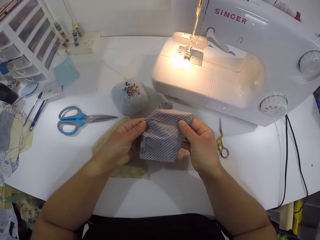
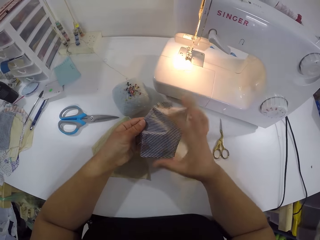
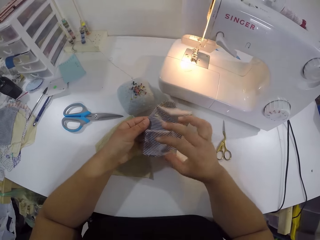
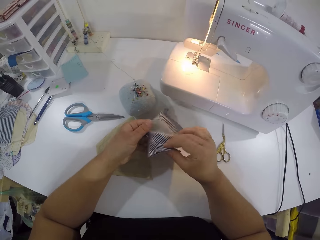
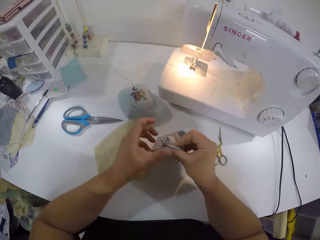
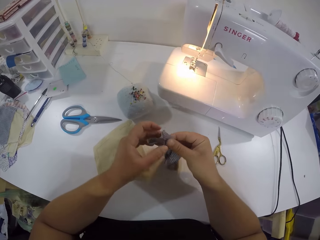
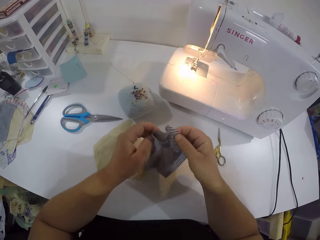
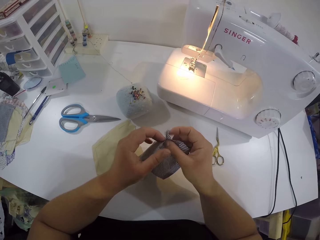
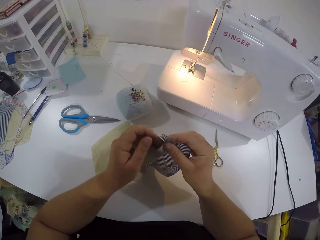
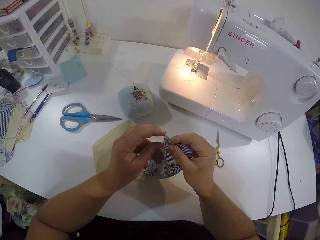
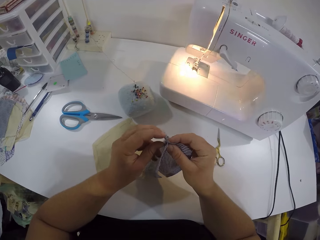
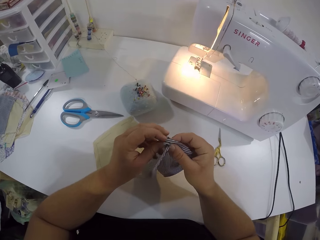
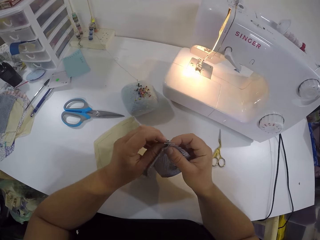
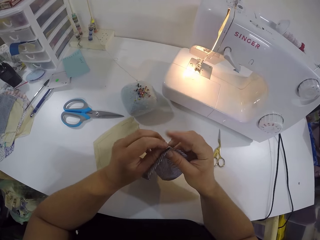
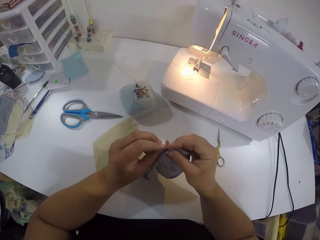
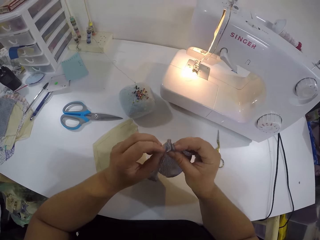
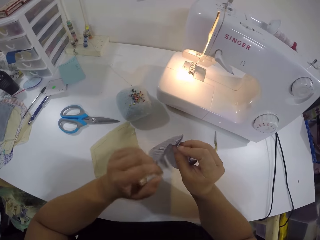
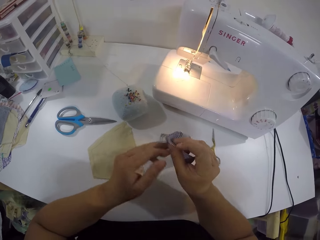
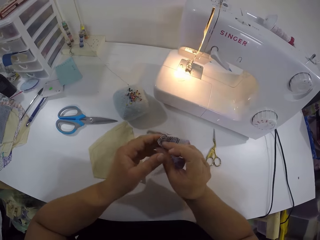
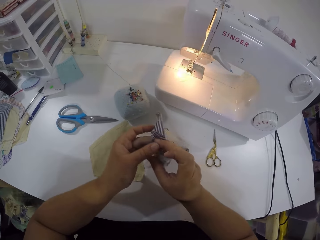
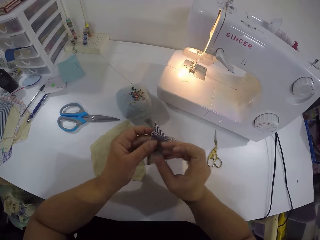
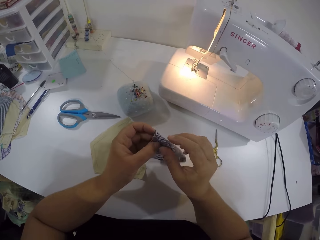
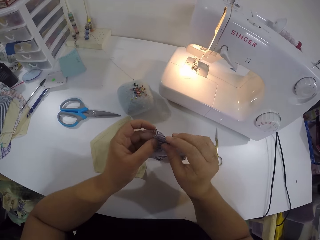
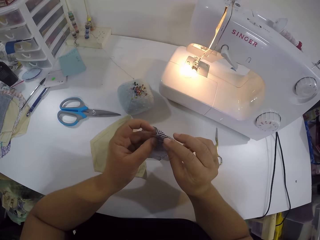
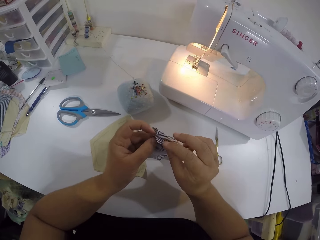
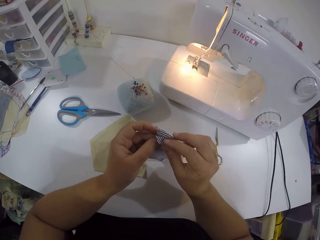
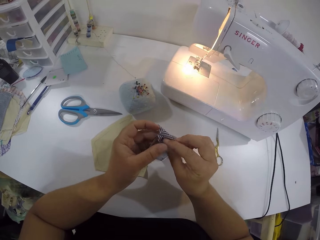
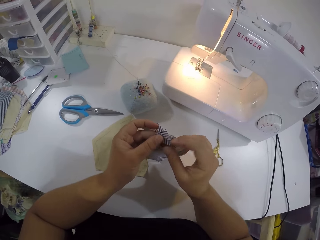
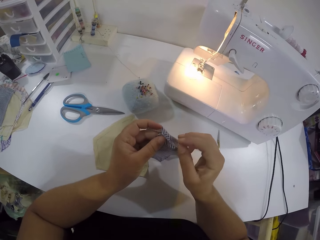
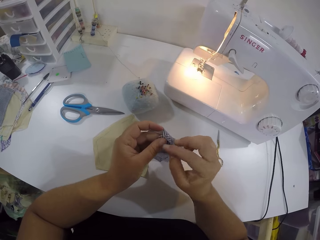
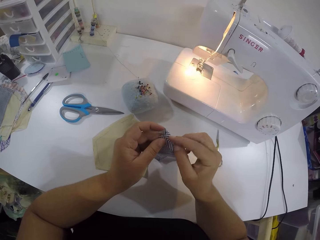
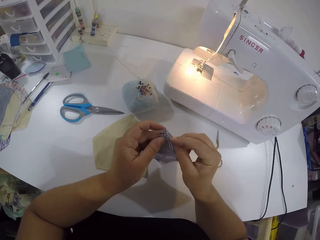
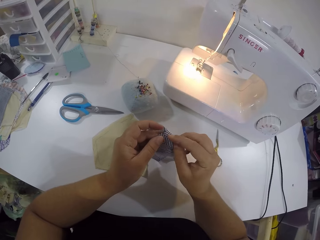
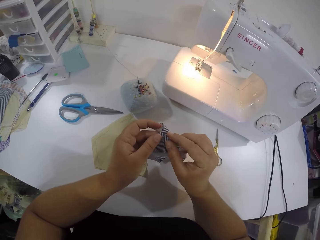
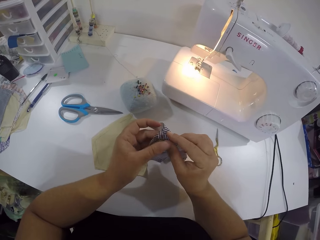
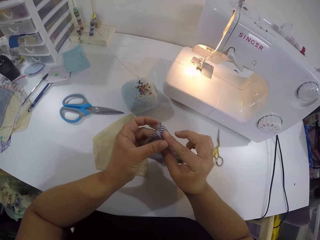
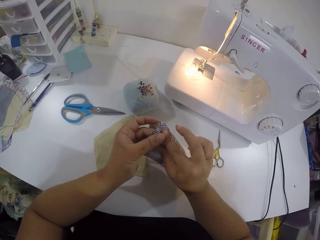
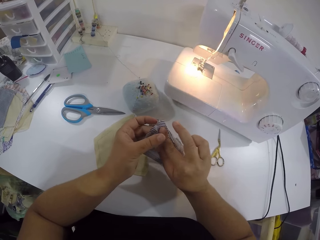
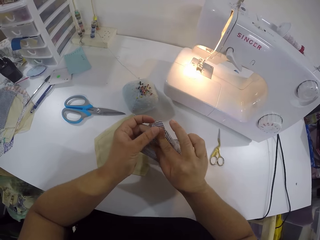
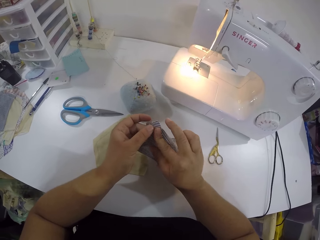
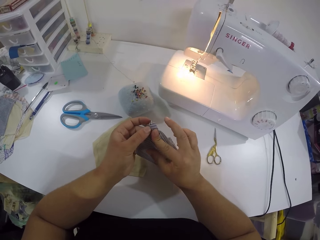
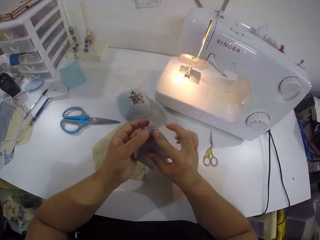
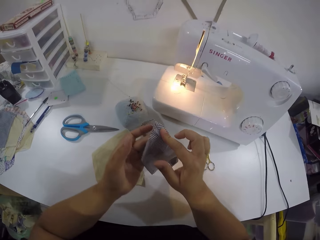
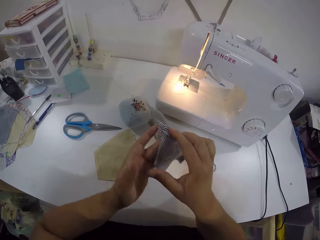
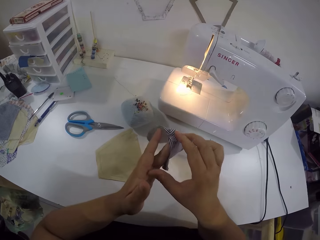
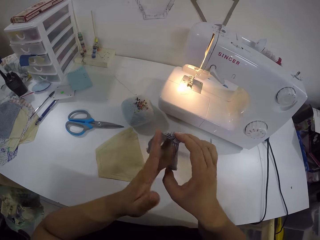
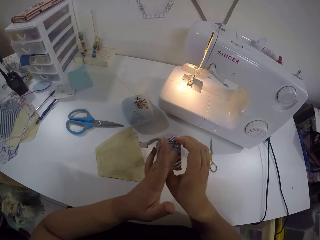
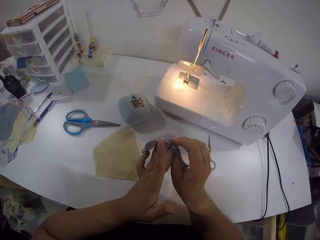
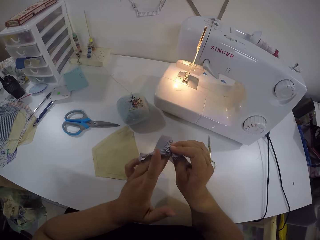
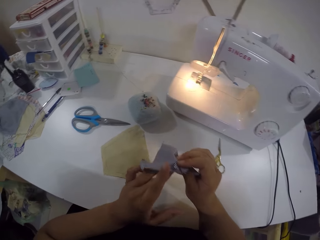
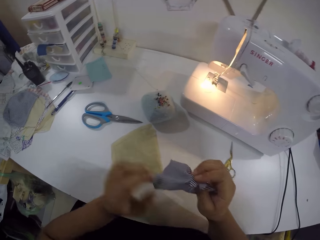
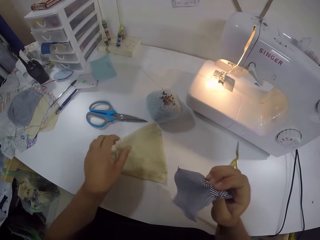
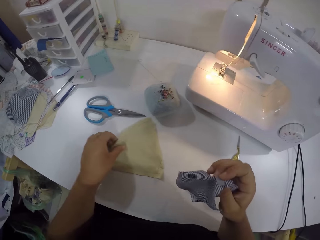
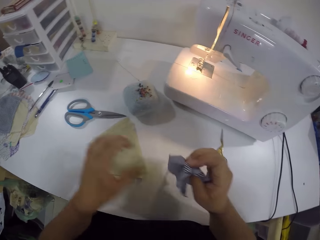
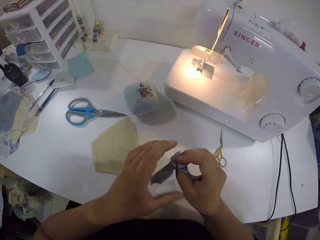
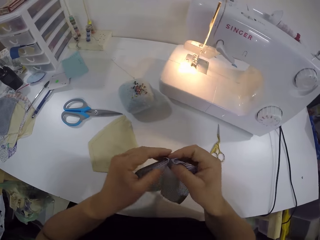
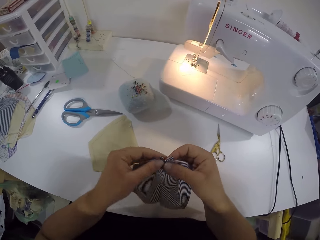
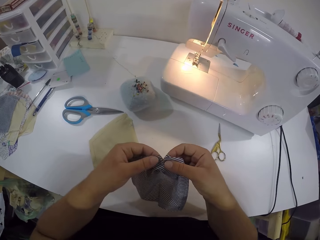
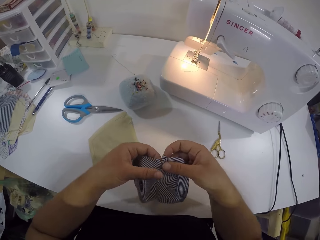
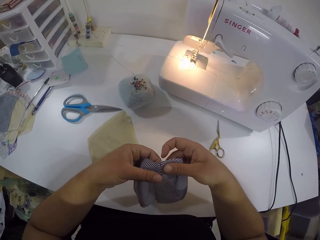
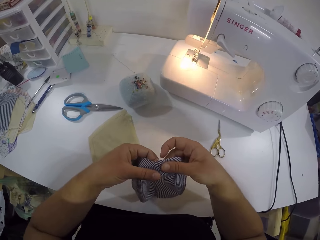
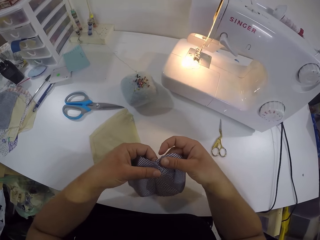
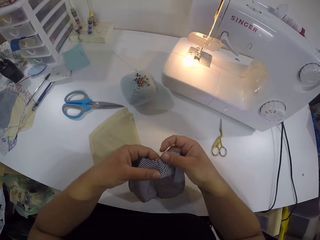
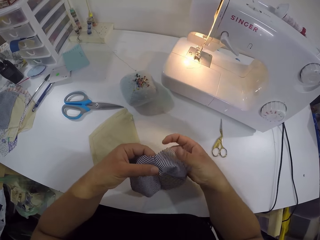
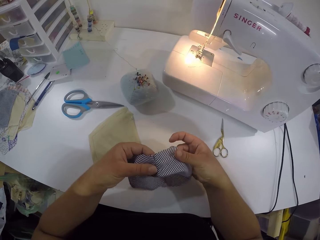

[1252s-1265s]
The camera wearer turns the cloth with both hands. She turns the cloth with both hands again. She folds the fabric. She spreads the middle of the cloth with her right hand. She turns the cloth with both hands. She touches the second cloth from the table with her left hand. She straightens the first cloth with both hands.

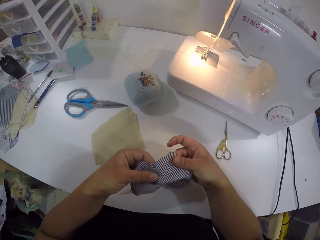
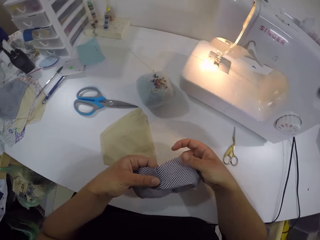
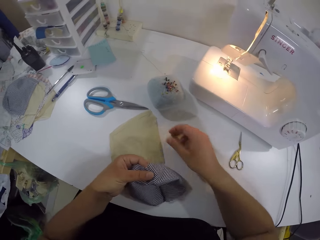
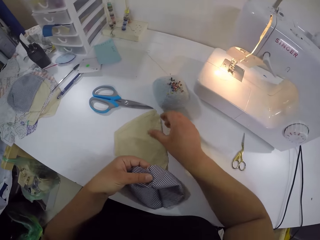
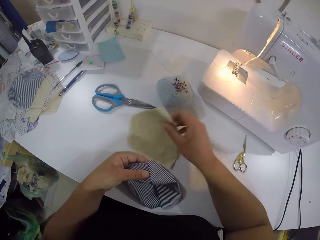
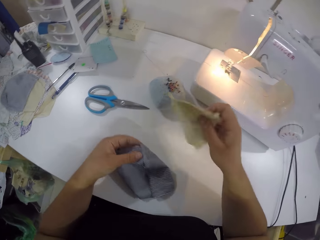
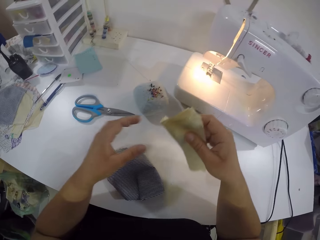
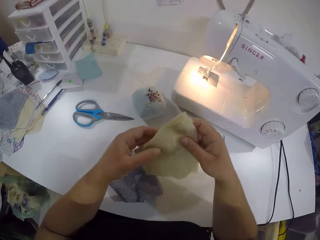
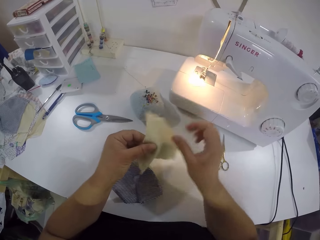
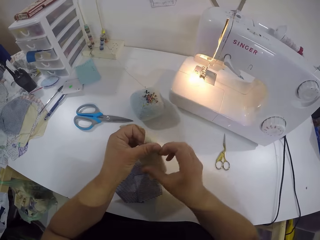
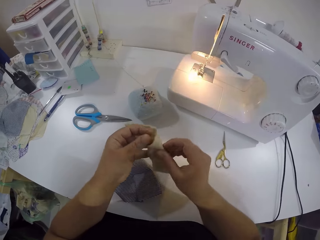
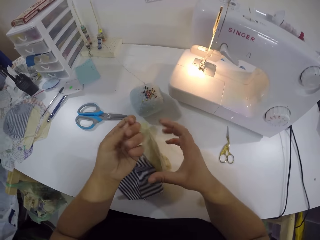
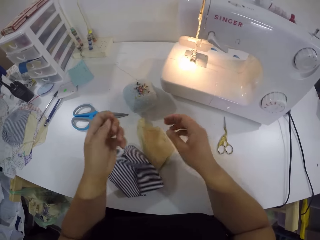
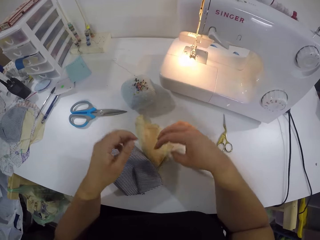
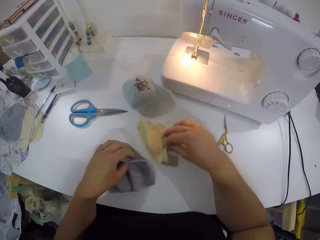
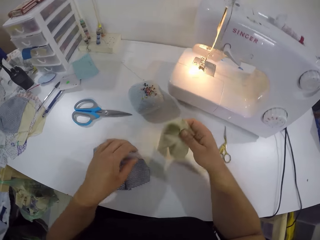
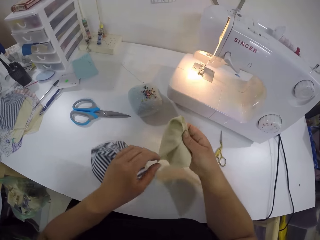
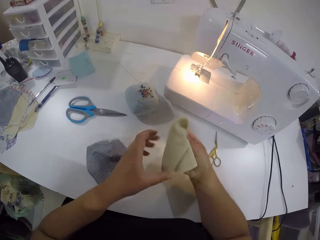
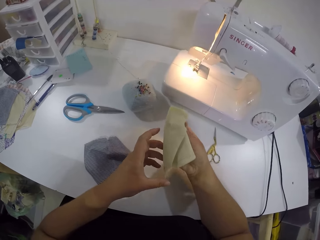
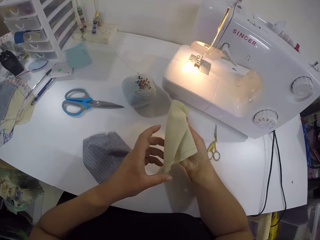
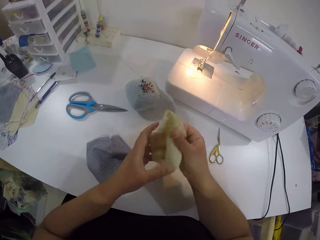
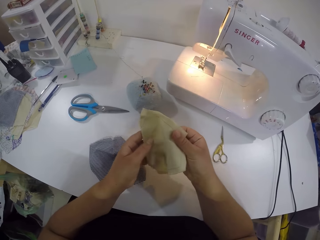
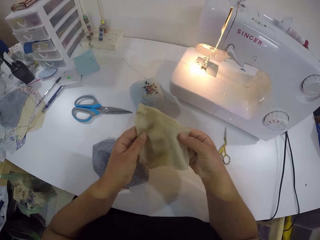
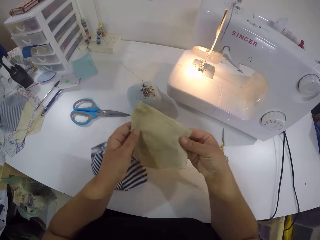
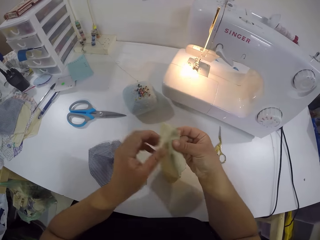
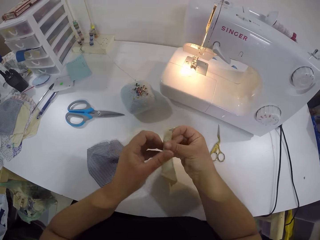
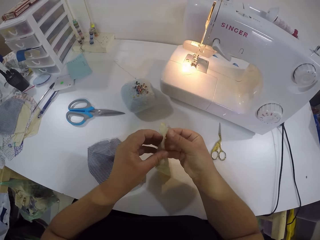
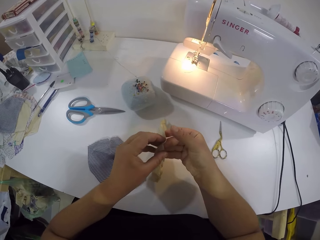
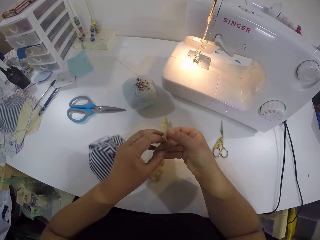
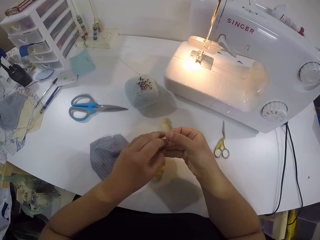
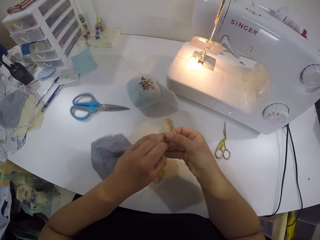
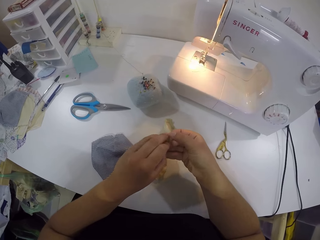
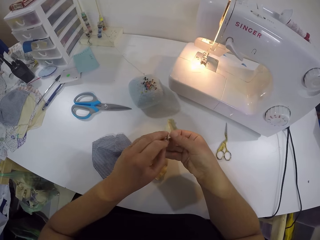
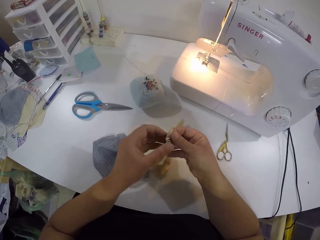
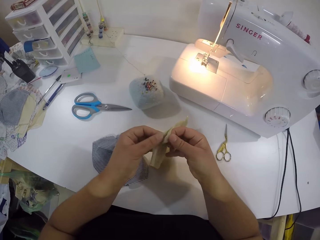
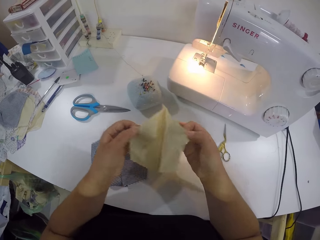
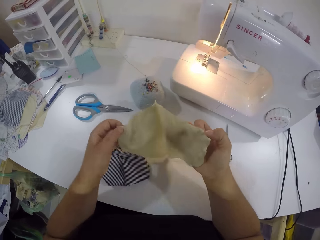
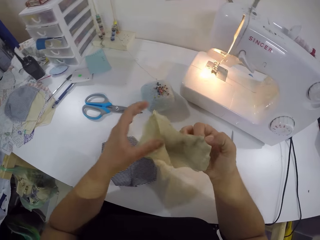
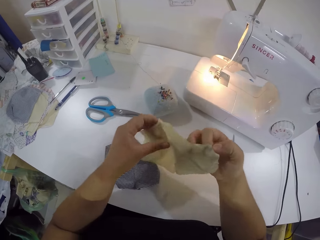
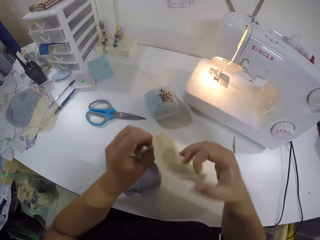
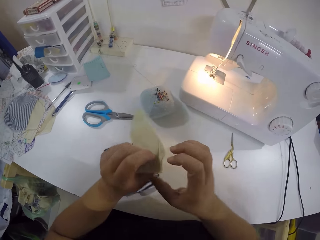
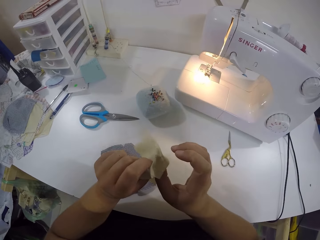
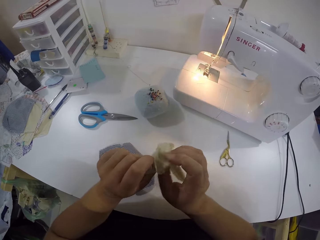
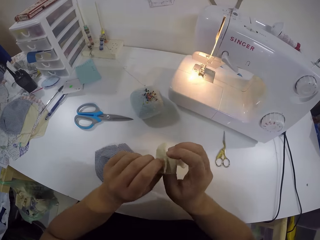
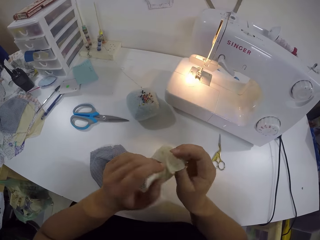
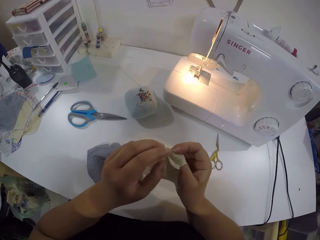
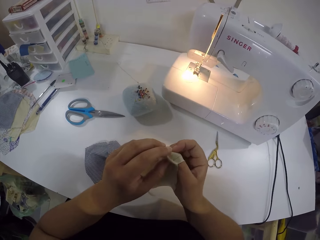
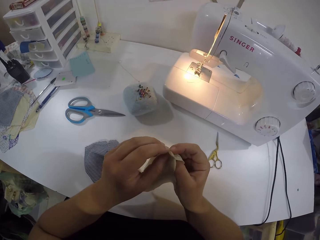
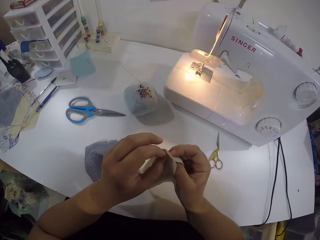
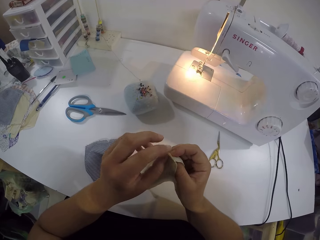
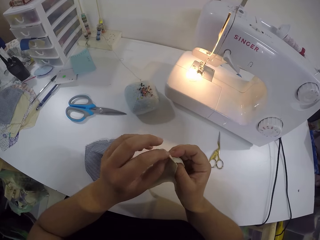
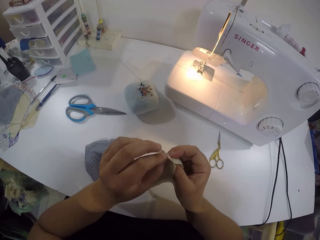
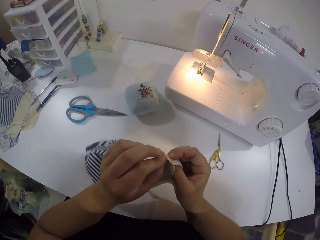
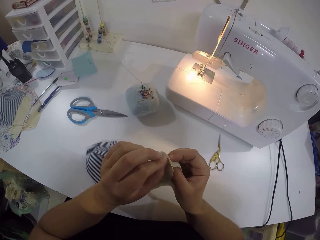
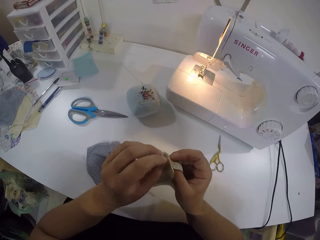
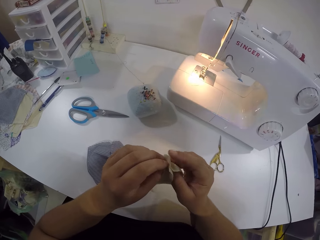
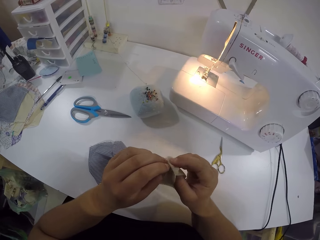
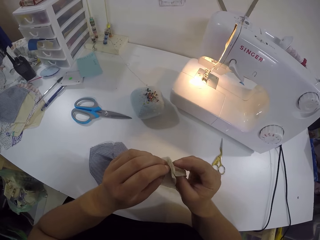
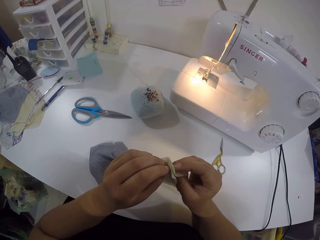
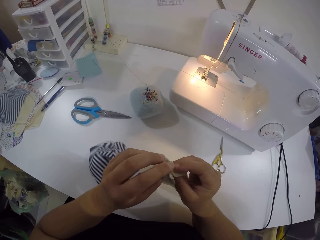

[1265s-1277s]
The camera wearer drops the first cloth on the table with her left hand. She picks up the second cloth from the table with her right hand. She turns the second cloth with both hands. She touches the first cloth on the table with her left hand. She picks up the second cloth from the table with her right hand. She holds the cloth with both hands. She opens the cloth with both hands. She turns the cloth with both hands. She spreads the middle of the cloth with both hands.
